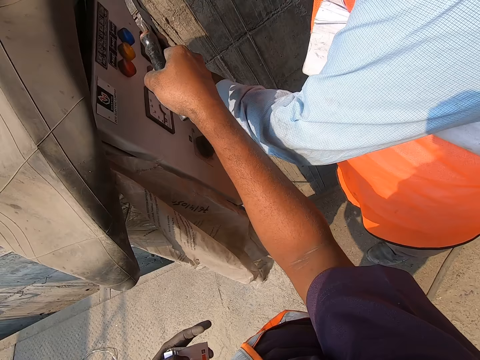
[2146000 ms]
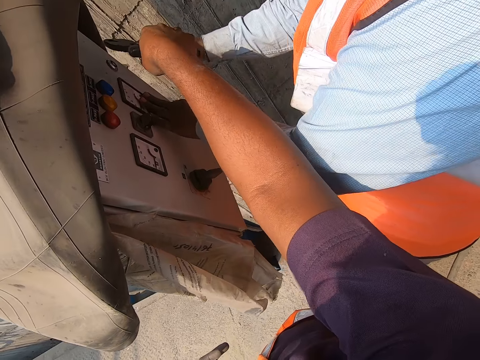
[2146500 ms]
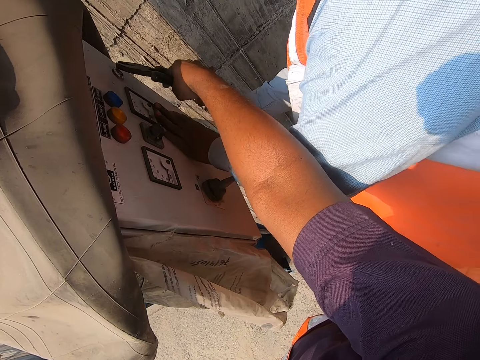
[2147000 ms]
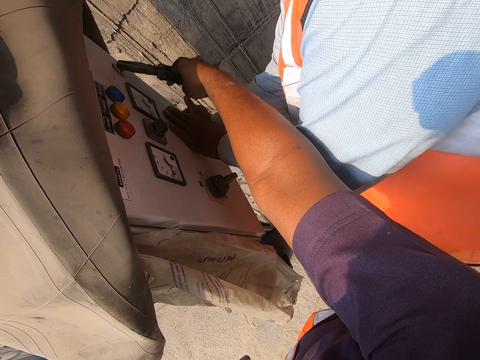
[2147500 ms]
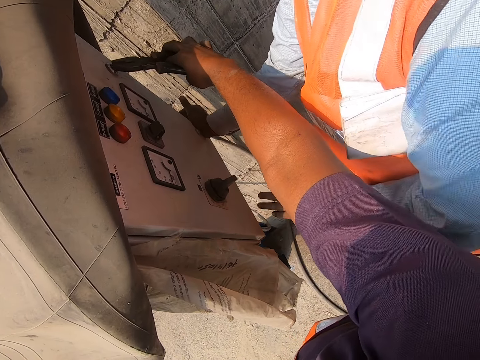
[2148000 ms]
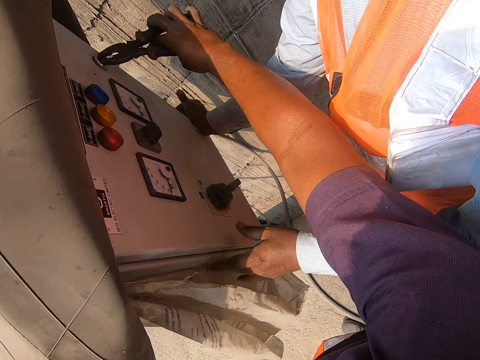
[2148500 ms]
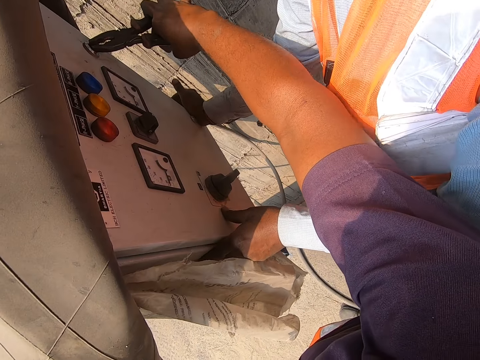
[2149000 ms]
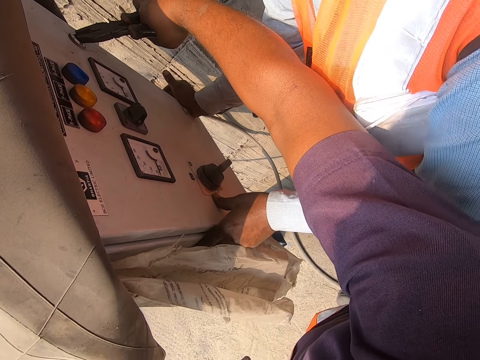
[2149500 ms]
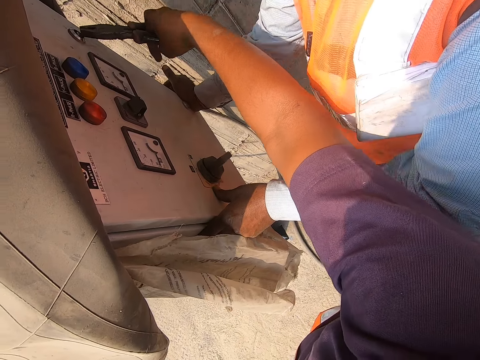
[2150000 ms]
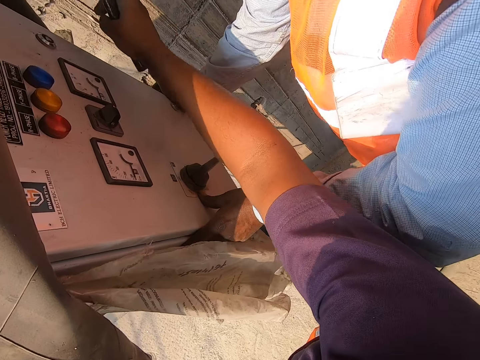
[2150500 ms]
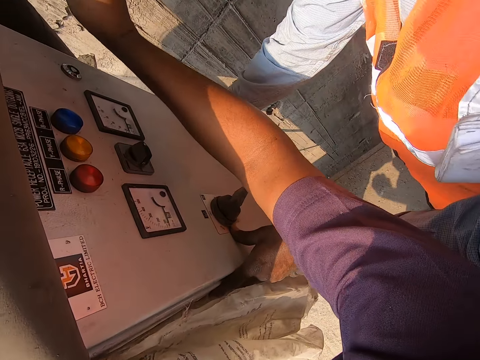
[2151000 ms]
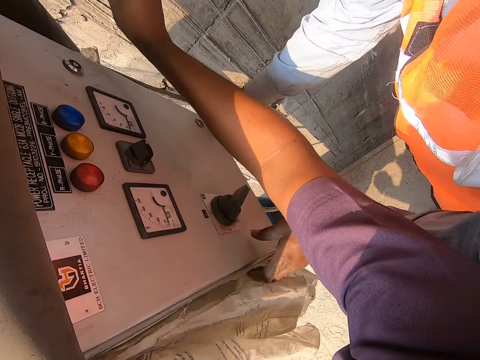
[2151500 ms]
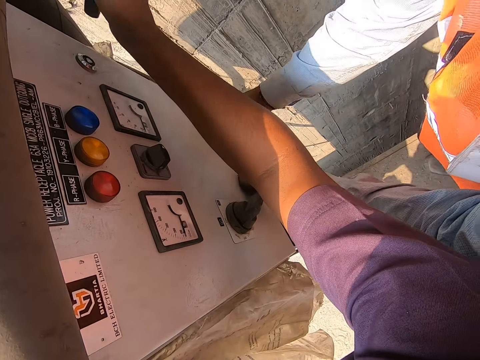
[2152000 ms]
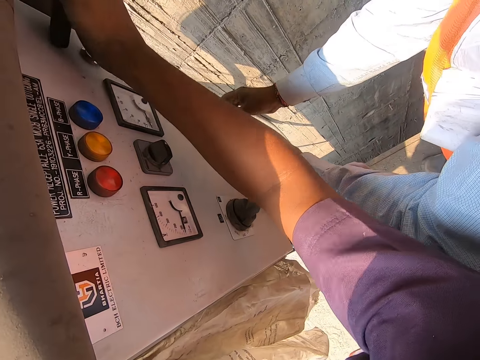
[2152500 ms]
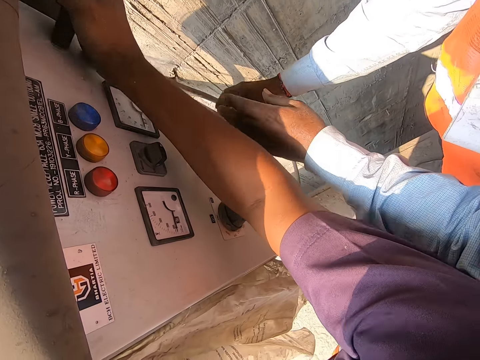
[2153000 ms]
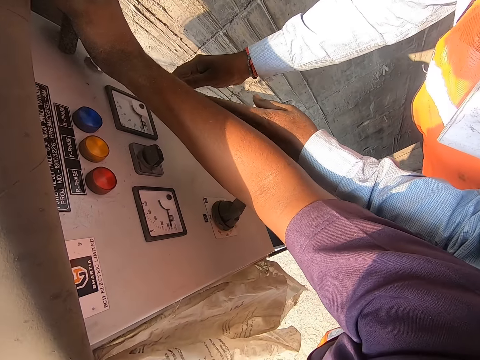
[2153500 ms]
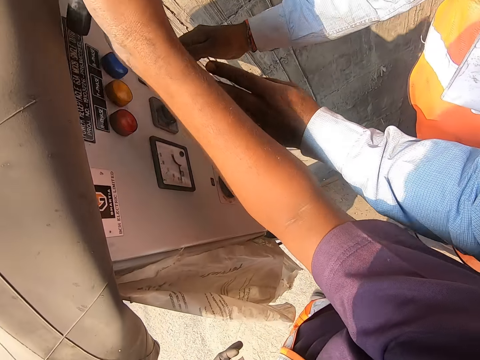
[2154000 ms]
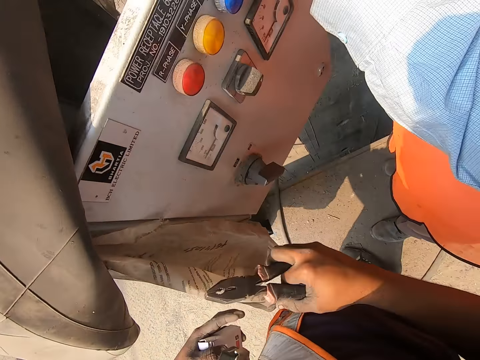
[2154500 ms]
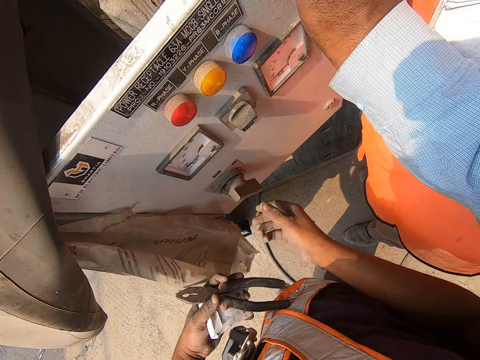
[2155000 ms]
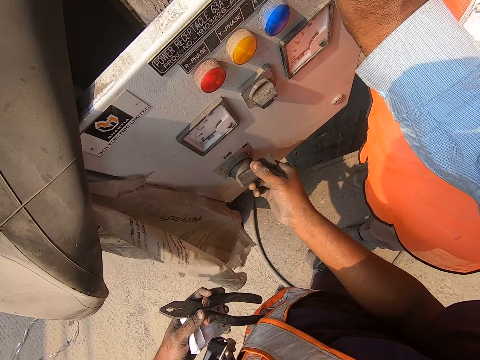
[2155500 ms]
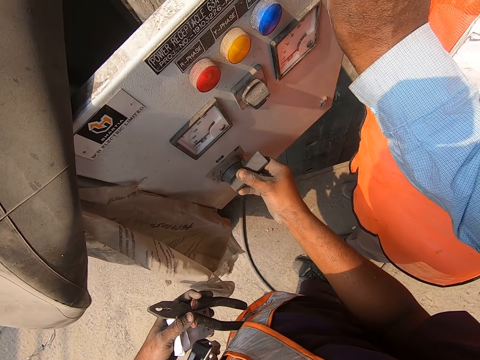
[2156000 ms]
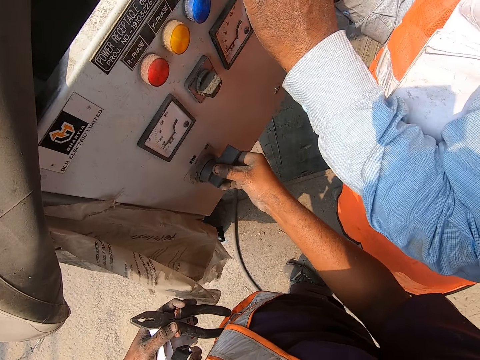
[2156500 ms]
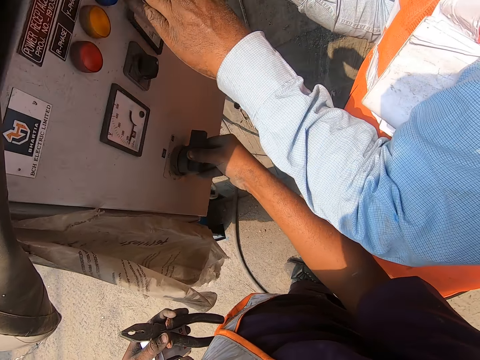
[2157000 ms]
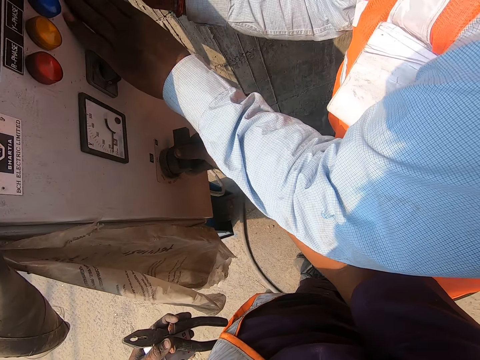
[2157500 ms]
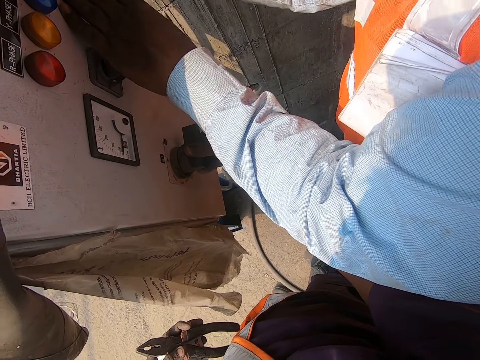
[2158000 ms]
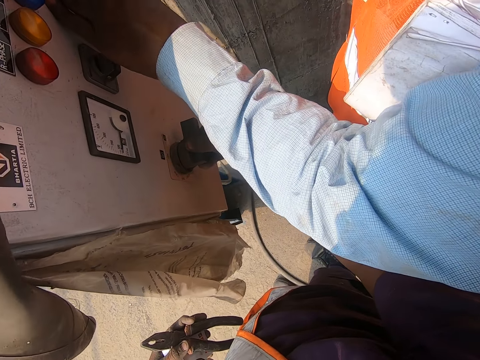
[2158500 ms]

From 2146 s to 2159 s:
The man adjusts the covering with his right hand. The camera wearer turns the screw on the control cabinet or meter box with the plier in his right hand. The man pushes the door of the control cabinet with his right hand and holds the control cabinet with his left hand. The camera wearer hits the control cabinet with the plier in his right hand. The man opens the control cabinet with his hands. The camera wearer passes the plier in his right hand to his left hand. He adjusts the handle on the door of the control cabinet with his right hand. He holds the handle of the door of the meter box. The man adjusts the door of the control cabinet with his hands and closes the meter box.

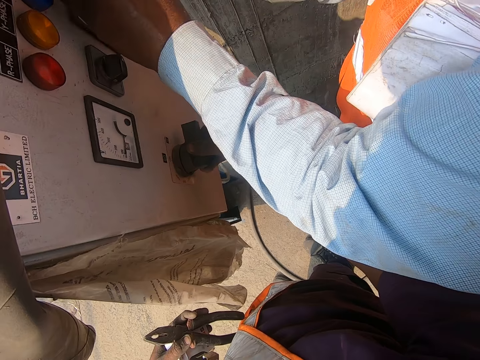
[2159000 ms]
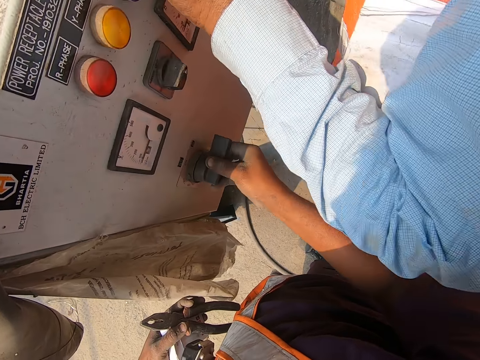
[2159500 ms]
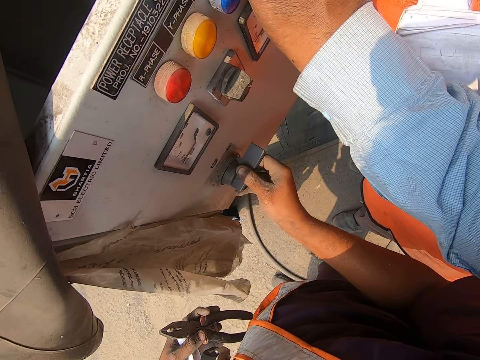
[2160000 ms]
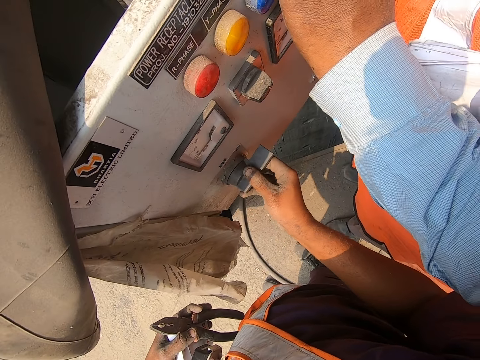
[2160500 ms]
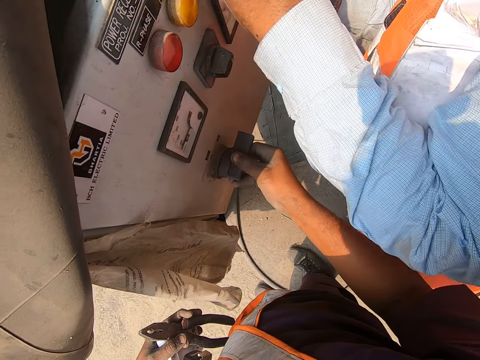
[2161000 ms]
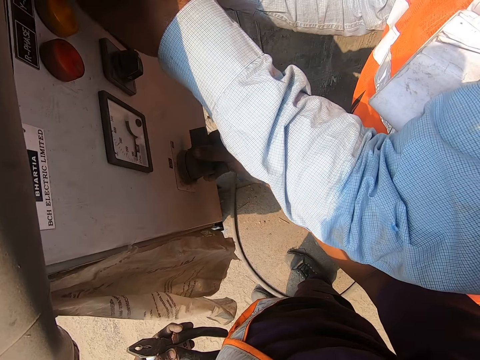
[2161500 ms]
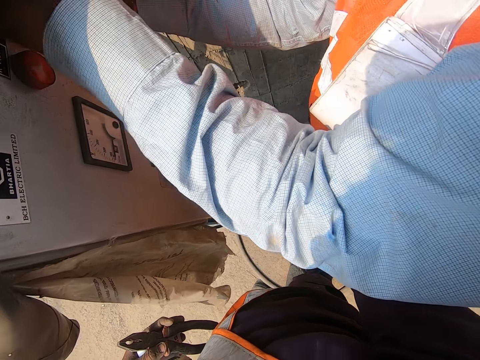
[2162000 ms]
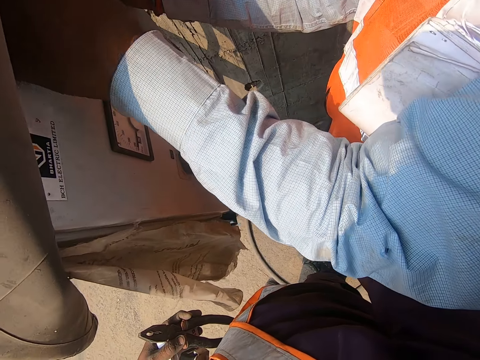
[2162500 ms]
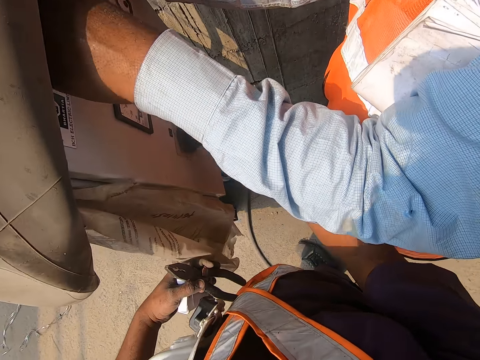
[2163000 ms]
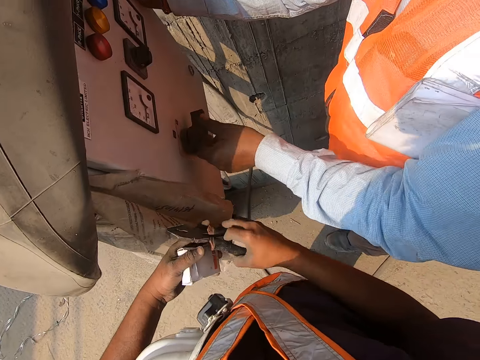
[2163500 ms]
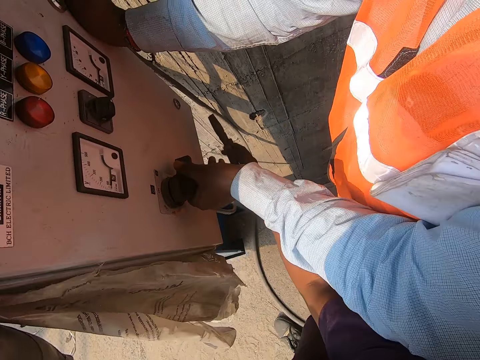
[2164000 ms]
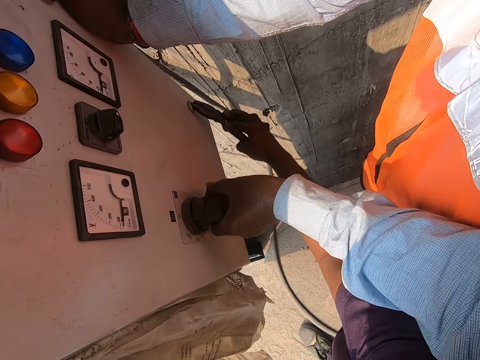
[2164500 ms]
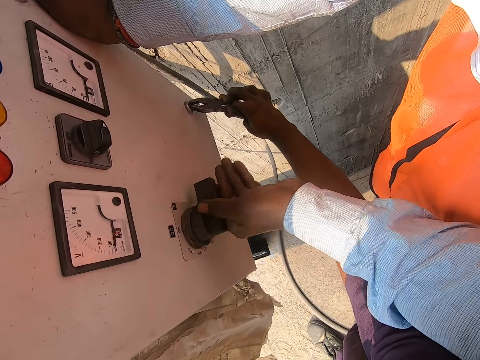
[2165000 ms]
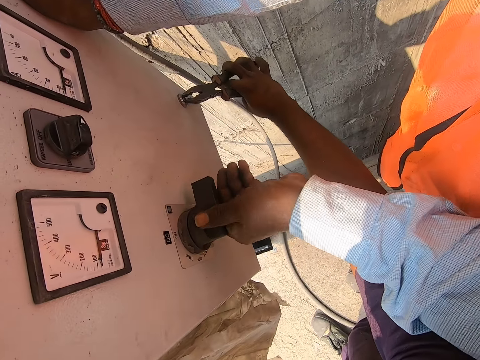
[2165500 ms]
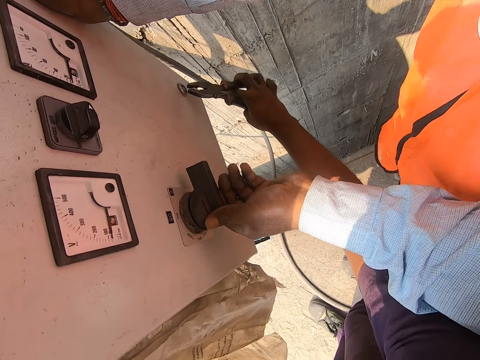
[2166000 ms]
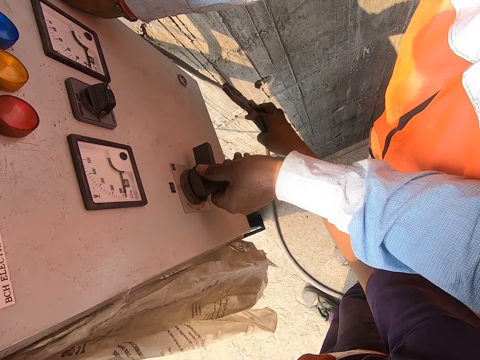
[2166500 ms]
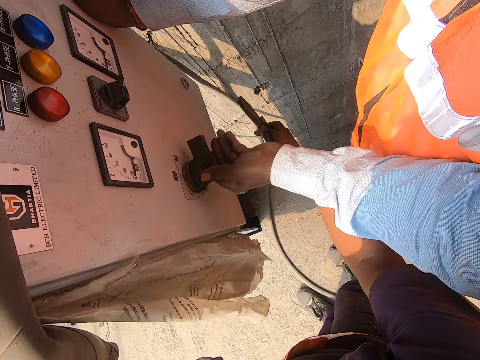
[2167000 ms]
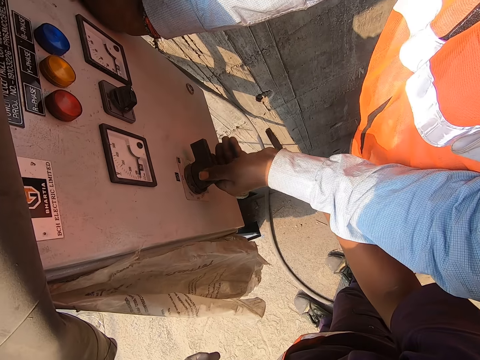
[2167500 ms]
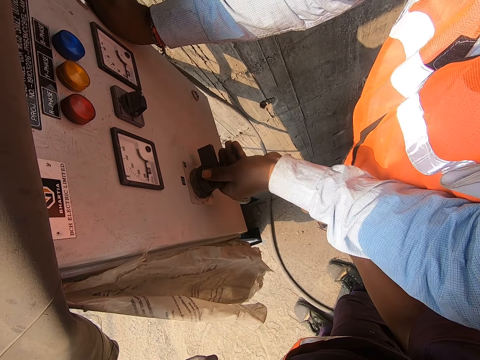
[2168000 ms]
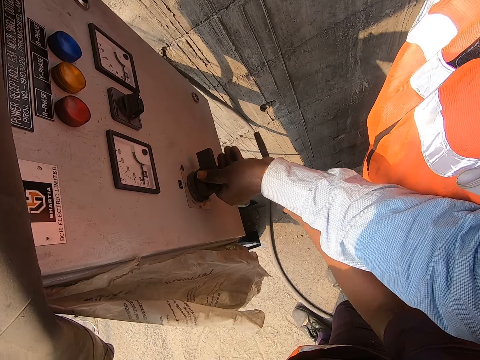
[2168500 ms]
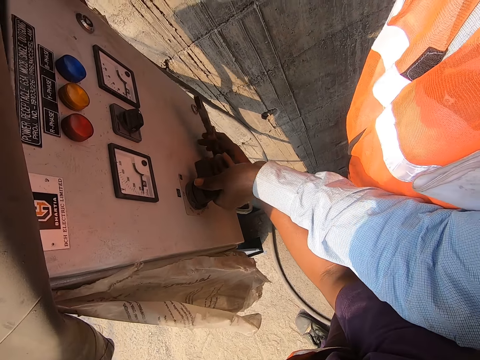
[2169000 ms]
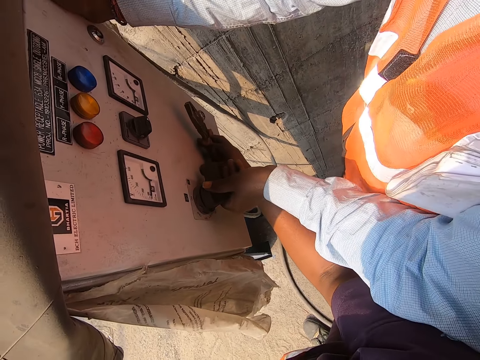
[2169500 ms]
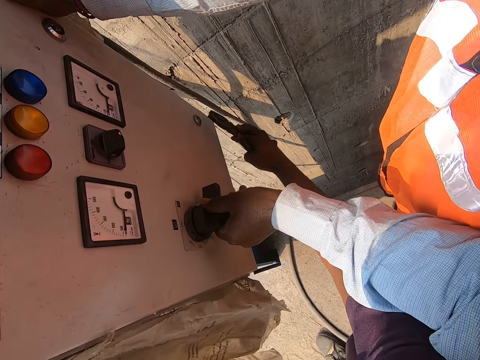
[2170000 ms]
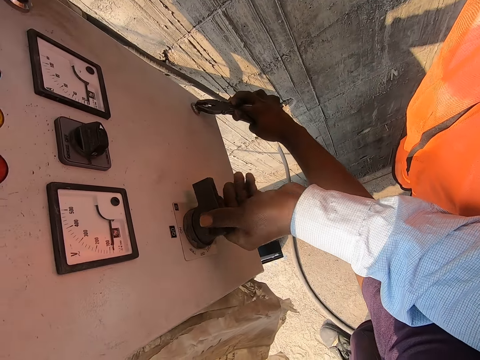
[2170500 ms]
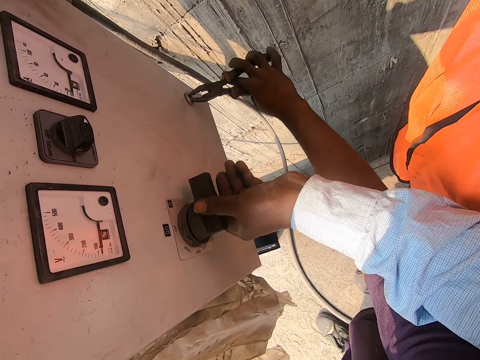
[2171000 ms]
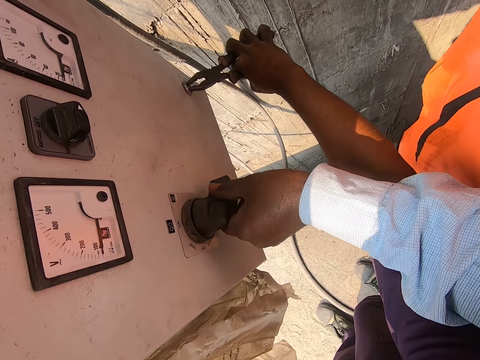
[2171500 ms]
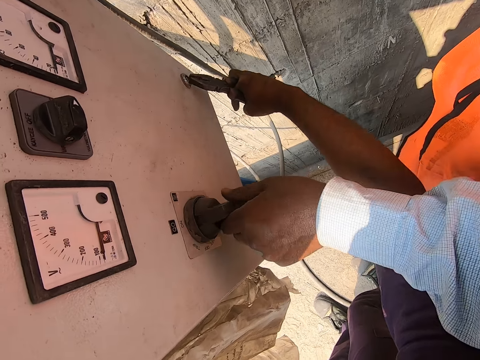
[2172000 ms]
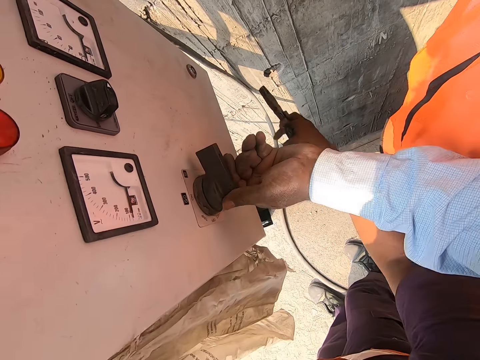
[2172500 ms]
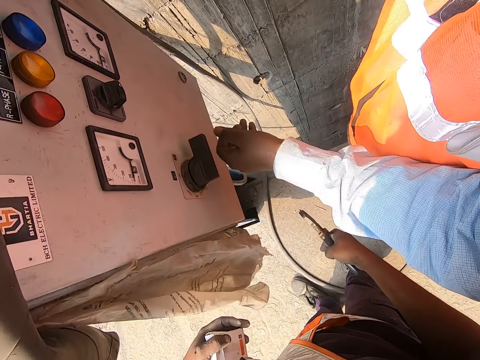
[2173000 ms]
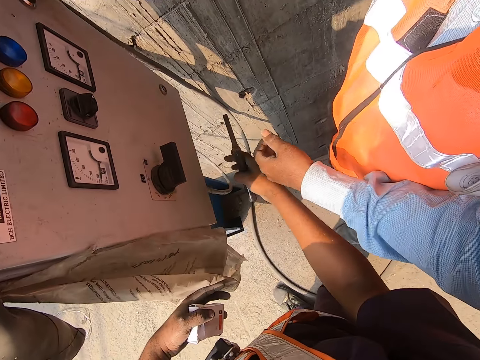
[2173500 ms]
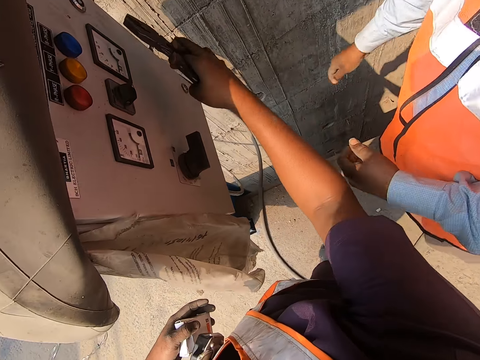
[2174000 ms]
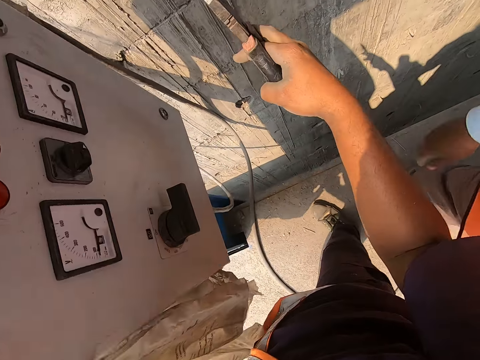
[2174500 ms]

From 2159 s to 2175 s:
The man opens the meter box or control cabinet. The camera wearer adjusts the handle on the door of the control cabinet with his right hand. The man closes the meter box. The man adjusts the handle on the door of the control cabinet with his left hand. The camera wearer turns the screw on the control cabinet with the plier in his right hand. The man pushes the control cabinet with his right hand. The camera wearer turns the screw on the control cabinet with the plier in his right hand.
